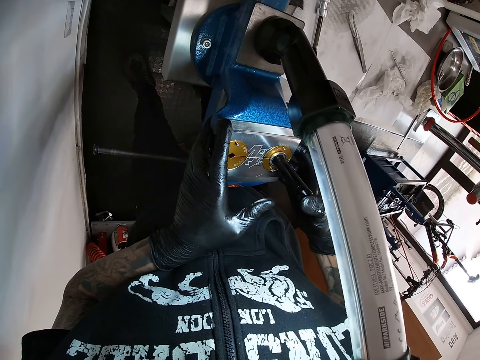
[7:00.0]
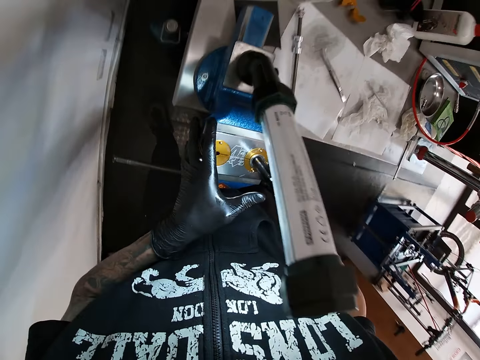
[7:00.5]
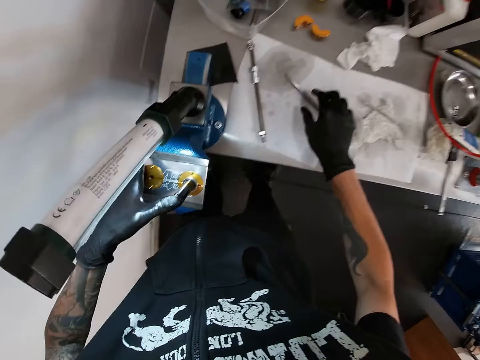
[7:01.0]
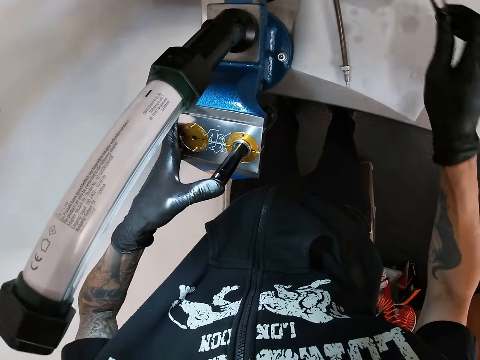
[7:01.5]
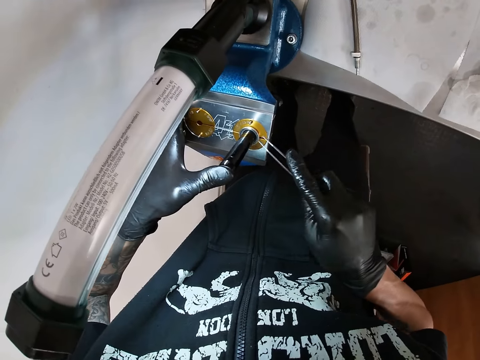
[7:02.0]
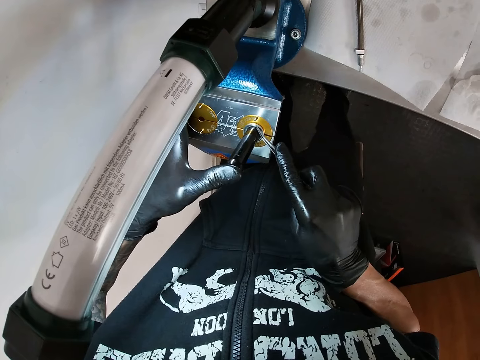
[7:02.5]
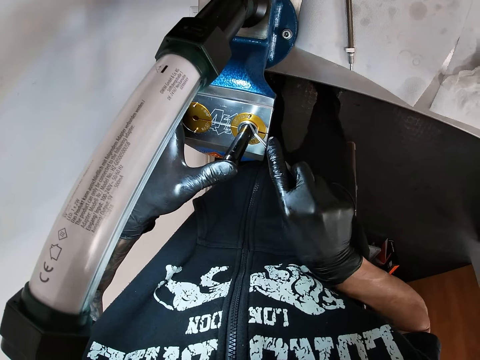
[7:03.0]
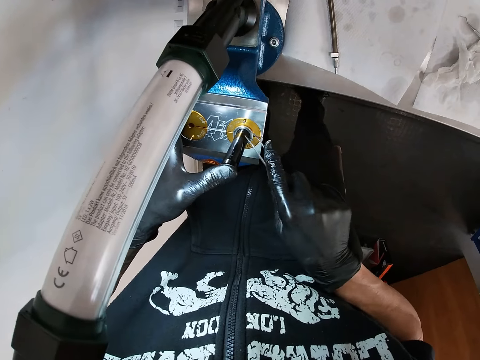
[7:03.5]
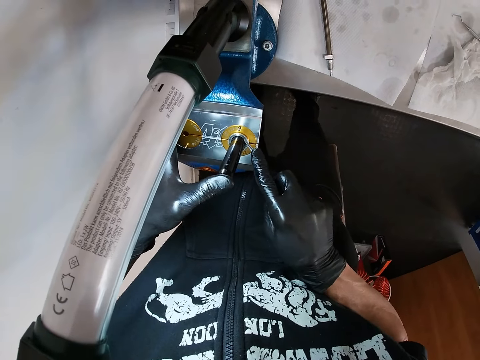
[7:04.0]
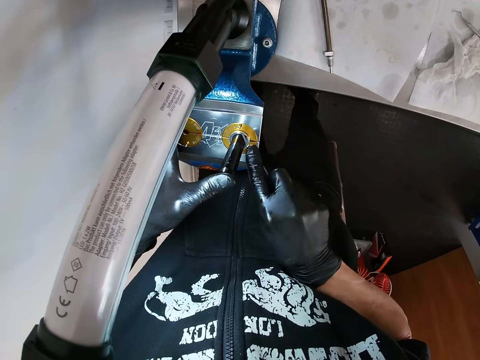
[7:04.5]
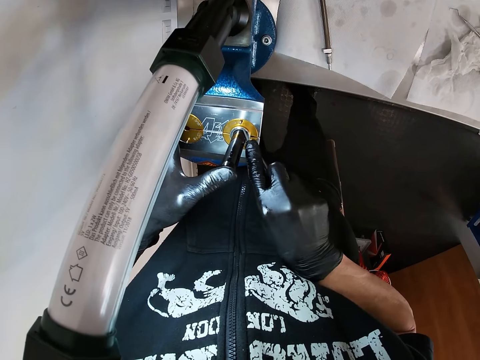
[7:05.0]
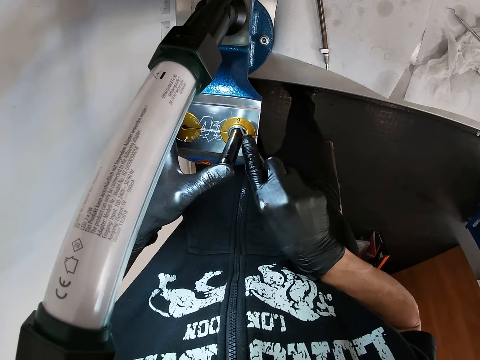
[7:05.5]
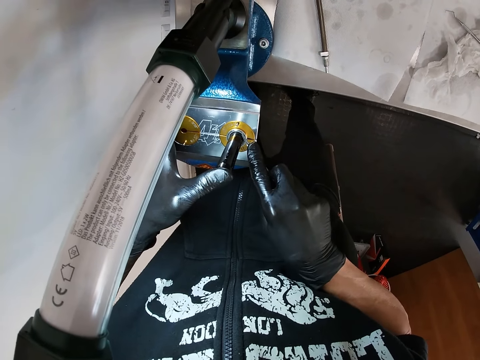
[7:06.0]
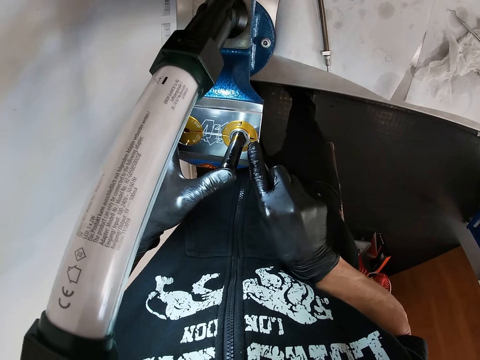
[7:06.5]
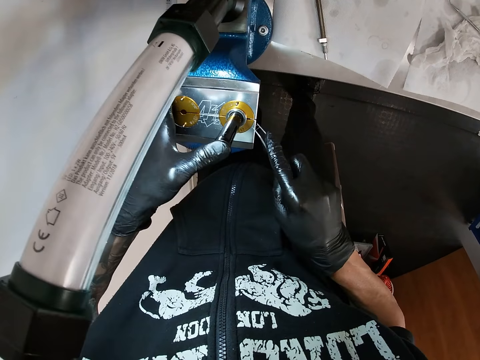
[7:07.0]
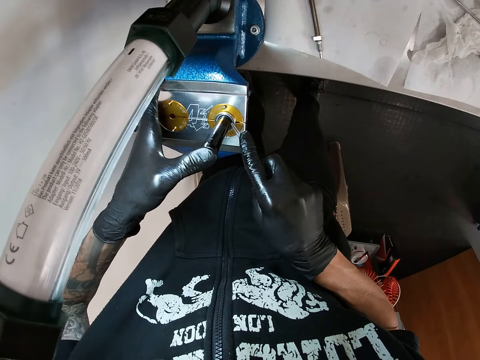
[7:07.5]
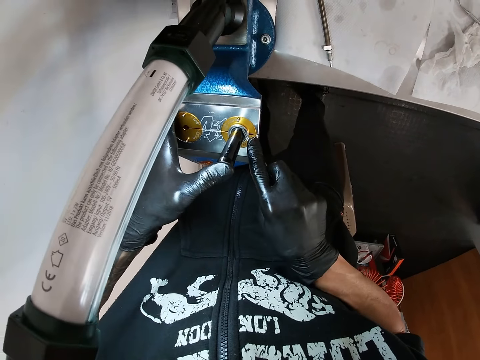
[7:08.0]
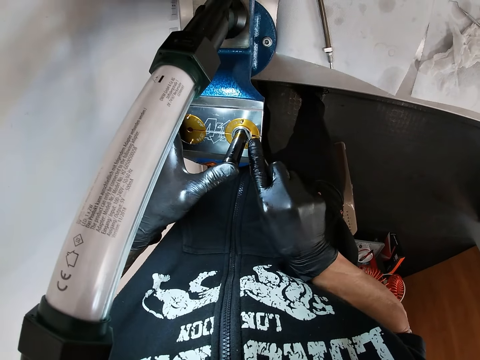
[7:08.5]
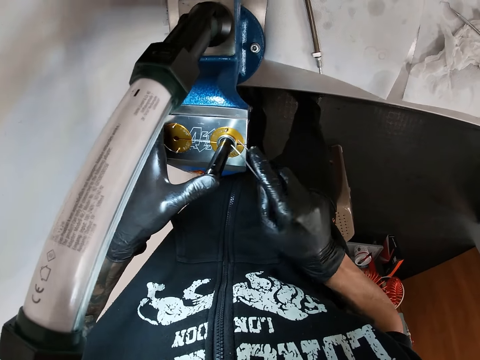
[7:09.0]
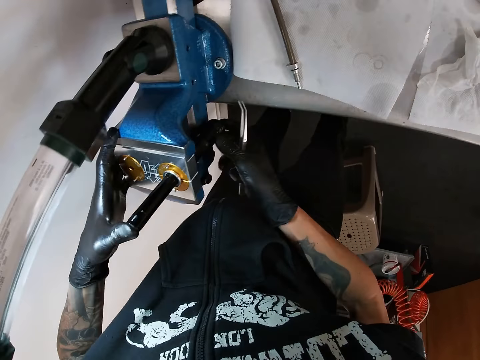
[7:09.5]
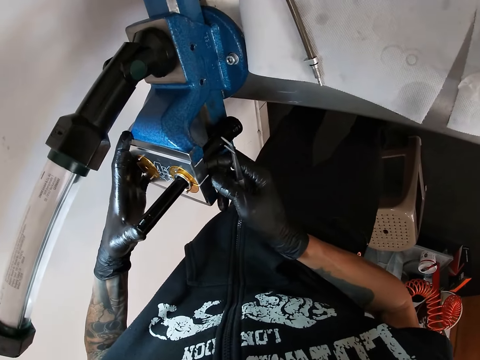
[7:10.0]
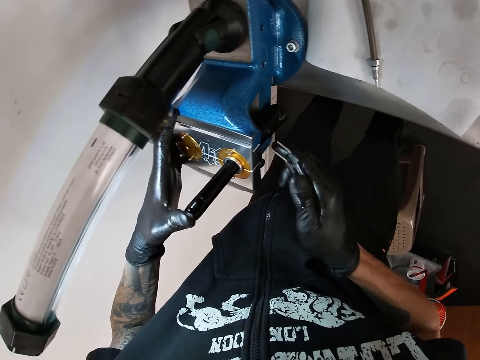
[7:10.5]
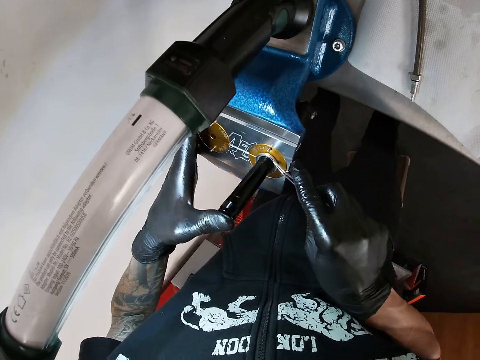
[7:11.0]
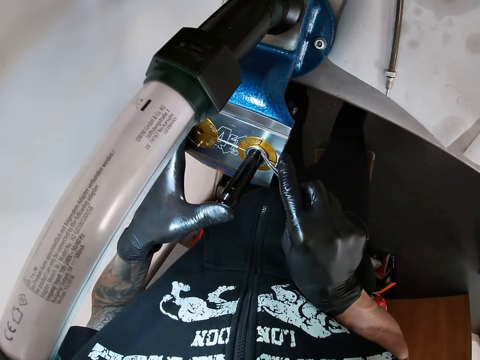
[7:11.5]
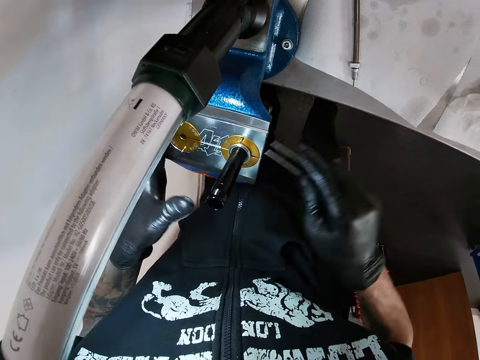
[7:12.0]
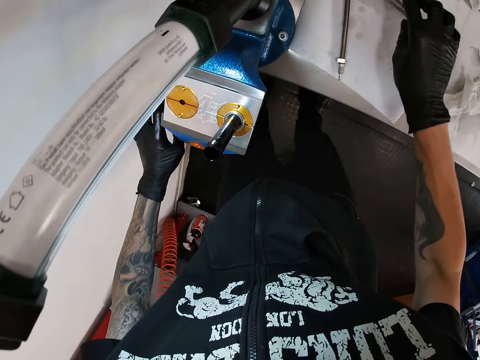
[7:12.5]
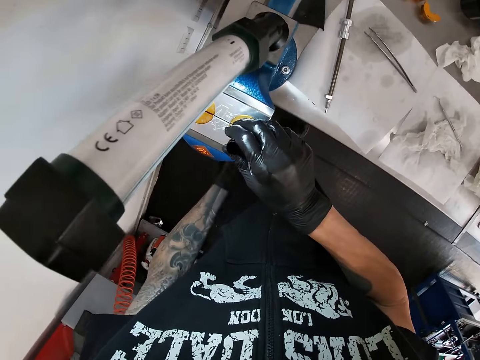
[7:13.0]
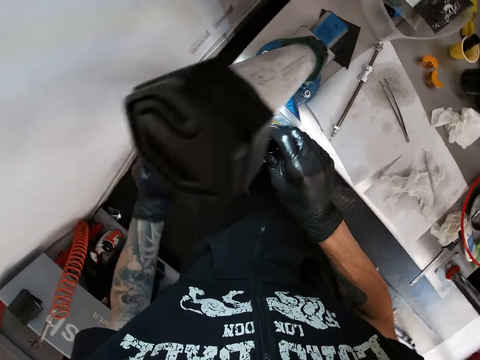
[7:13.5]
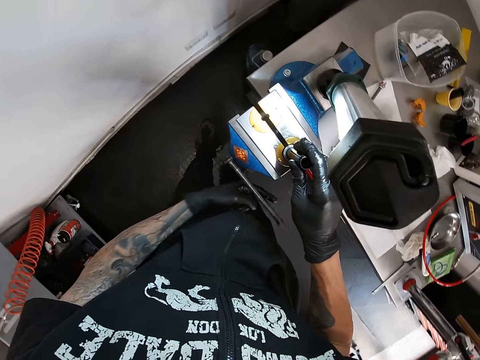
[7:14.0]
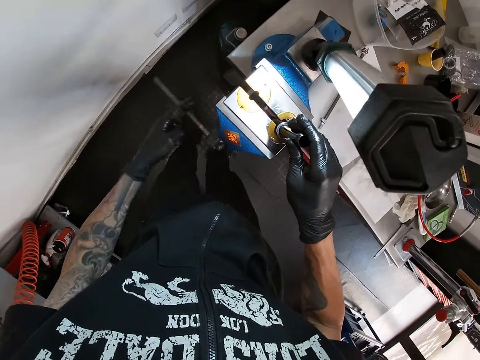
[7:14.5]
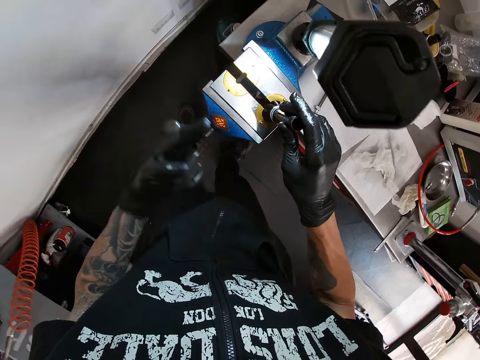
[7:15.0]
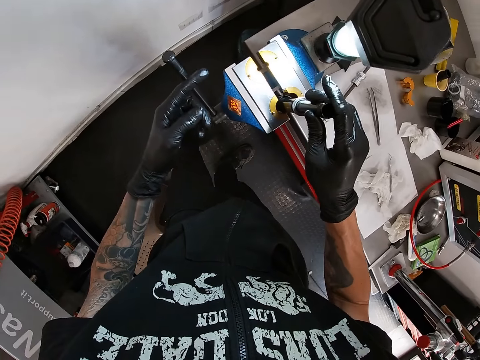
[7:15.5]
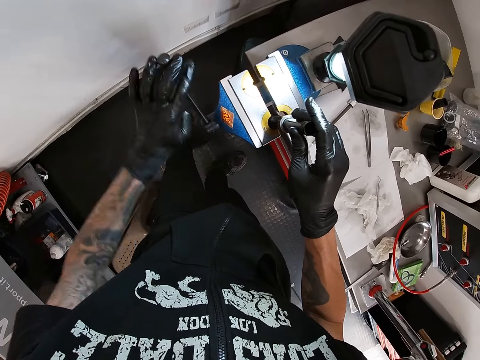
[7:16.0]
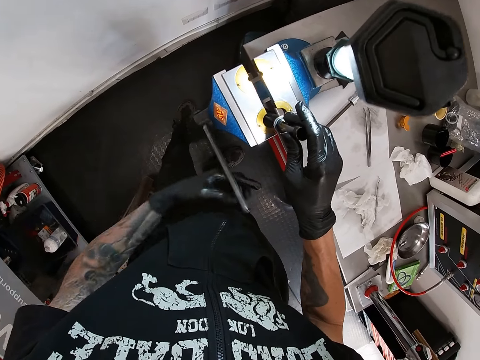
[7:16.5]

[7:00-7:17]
The camera wearer places his left thumb on the round steel tube. He picks up the pair of tweezers from the table with his right hand. He fixes the round steel tube with the pair of tweezers. He arranges the metals. He checks the round steel tube with his right hand. He fixes the round steel tube with the pair of tweezers. He drops the pair of tweezers on the table with his right hand. He opens the jaws of the bench vice with the bench vice handle. He holds the round steel tube with his right hand. He removes the round steel tube from the bench vice with his right hand.

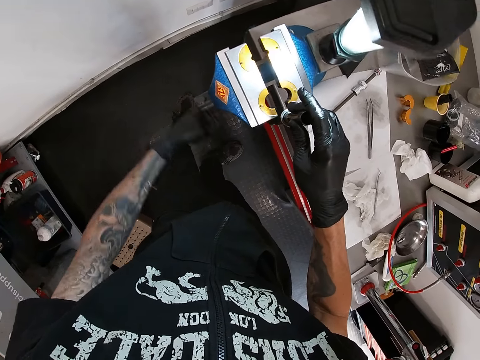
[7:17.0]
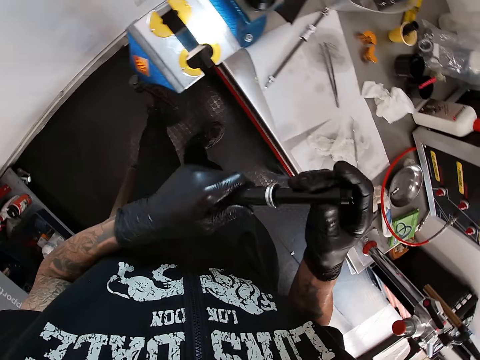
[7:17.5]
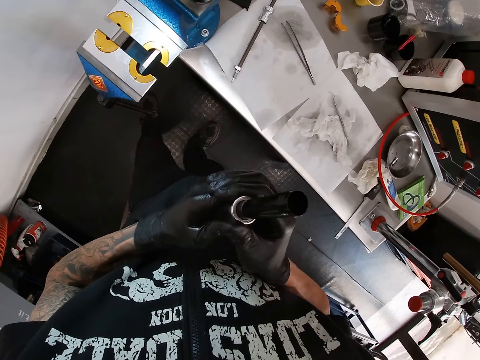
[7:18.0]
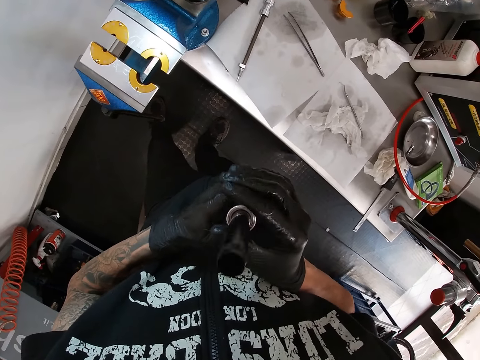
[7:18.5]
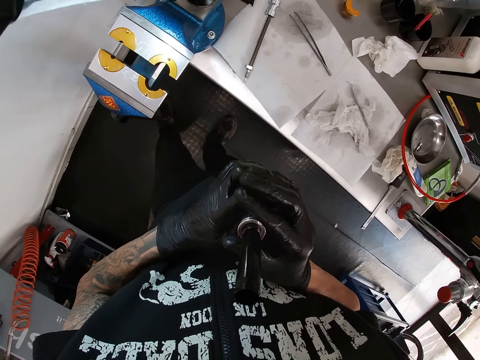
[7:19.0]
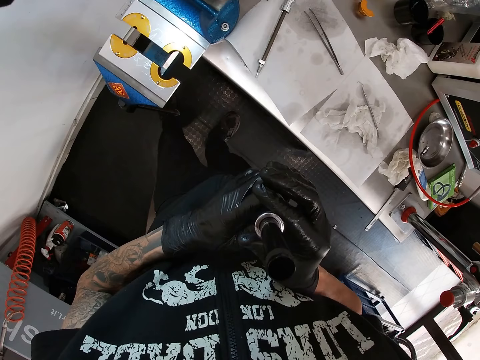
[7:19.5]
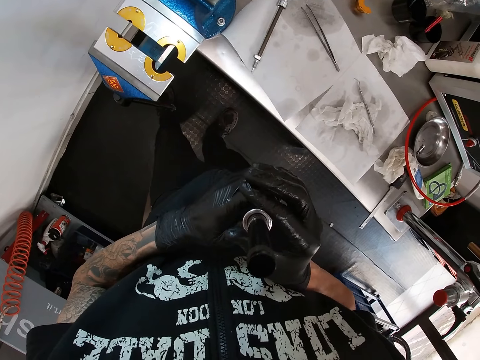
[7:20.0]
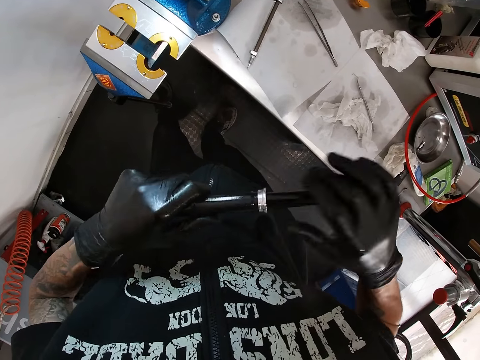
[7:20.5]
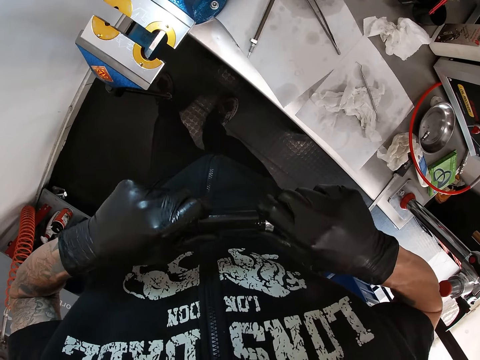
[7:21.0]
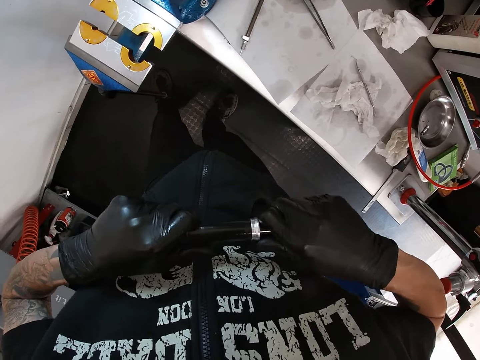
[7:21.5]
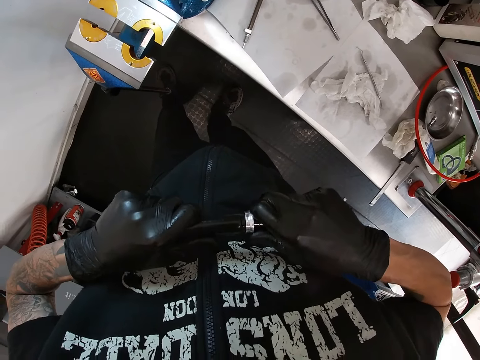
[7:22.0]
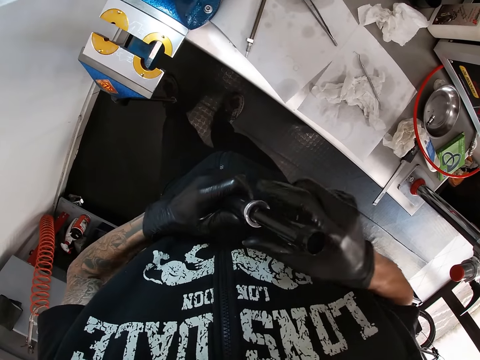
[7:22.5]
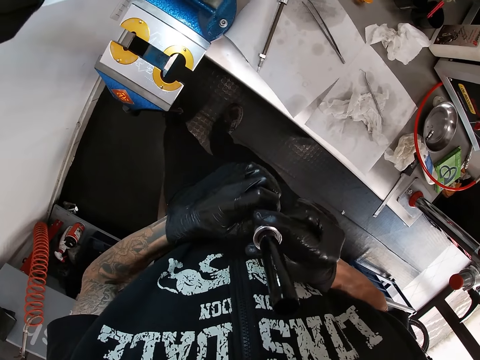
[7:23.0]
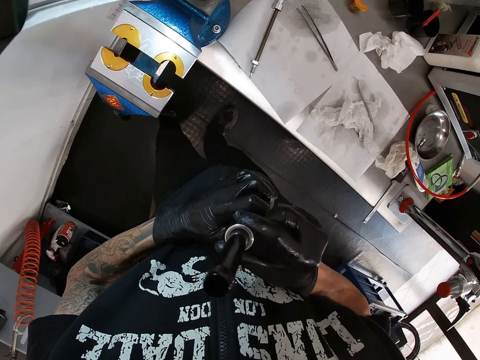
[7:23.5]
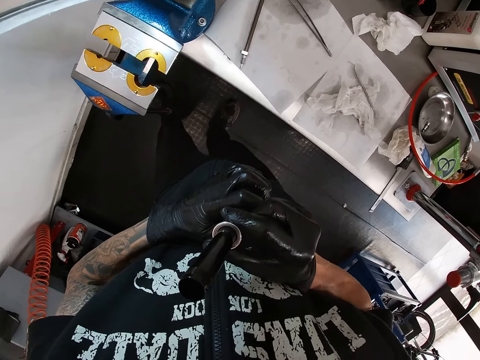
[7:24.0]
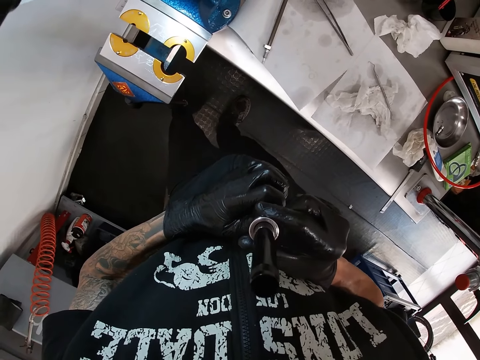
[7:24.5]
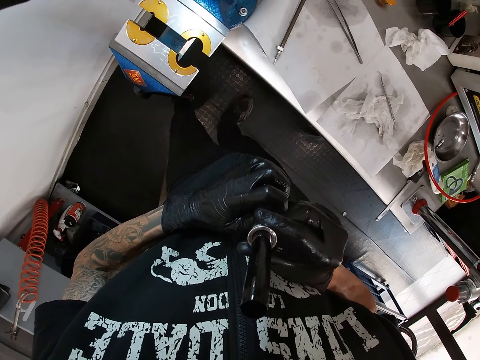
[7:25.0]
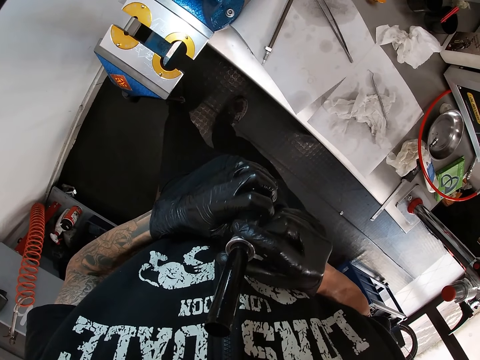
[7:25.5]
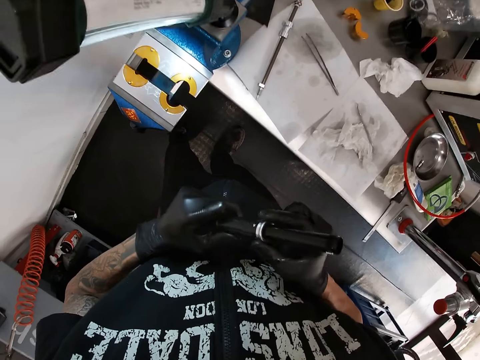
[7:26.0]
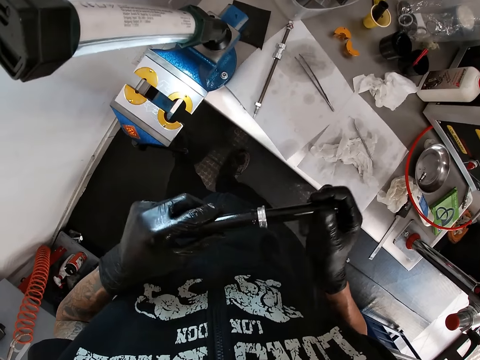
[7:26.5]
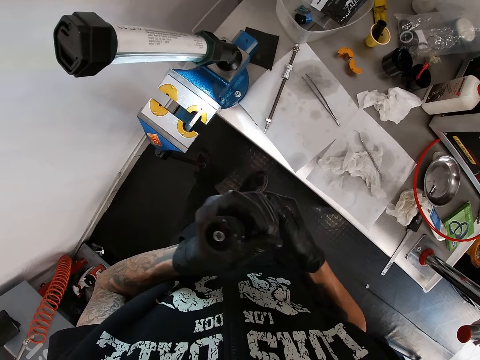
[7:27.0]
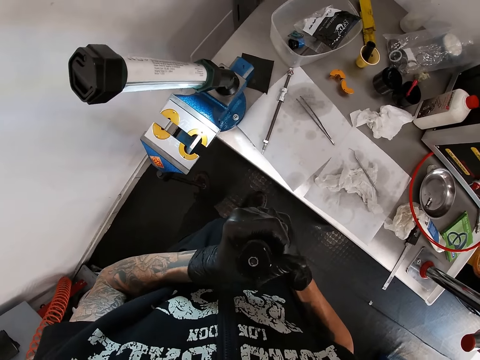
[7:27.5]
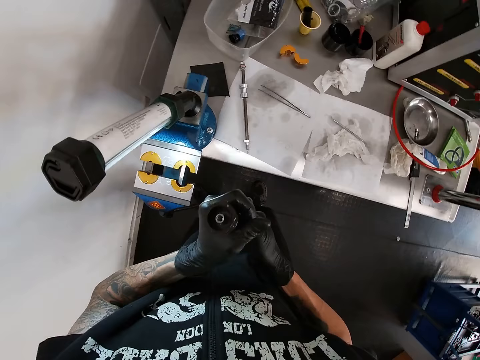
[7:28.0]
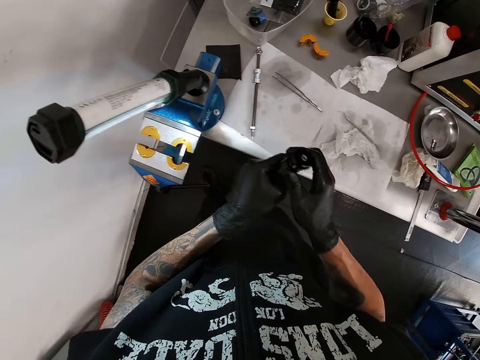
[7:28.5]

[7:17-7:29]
The camera wearer checks the round steel tube in his hands.
